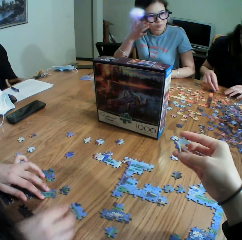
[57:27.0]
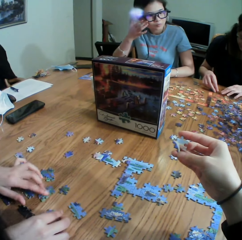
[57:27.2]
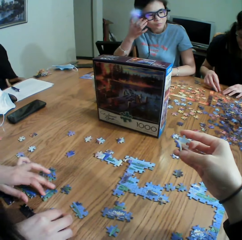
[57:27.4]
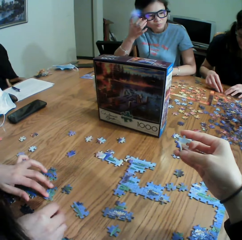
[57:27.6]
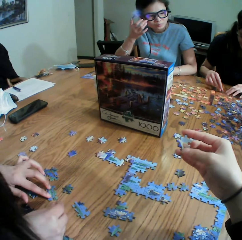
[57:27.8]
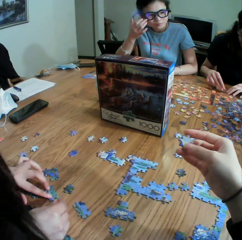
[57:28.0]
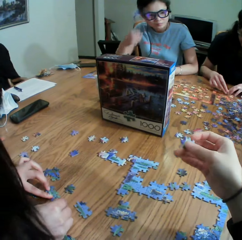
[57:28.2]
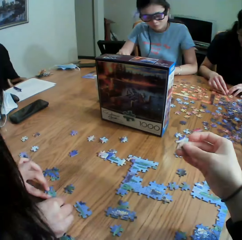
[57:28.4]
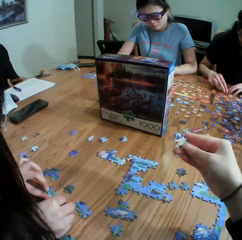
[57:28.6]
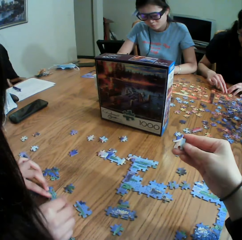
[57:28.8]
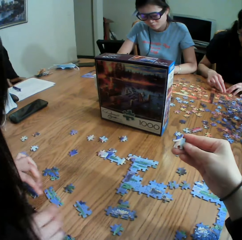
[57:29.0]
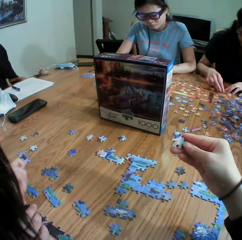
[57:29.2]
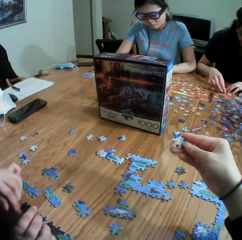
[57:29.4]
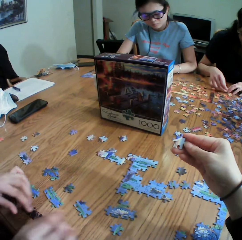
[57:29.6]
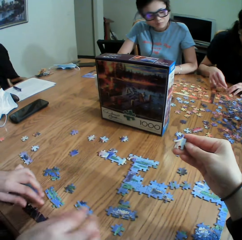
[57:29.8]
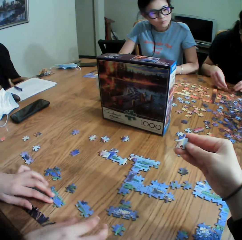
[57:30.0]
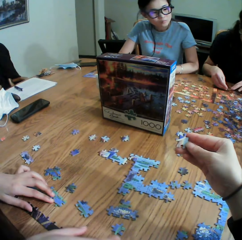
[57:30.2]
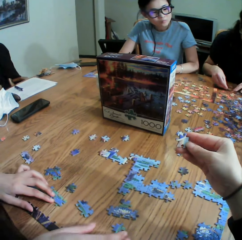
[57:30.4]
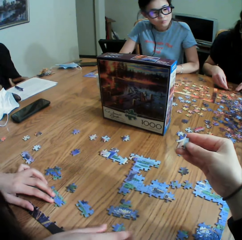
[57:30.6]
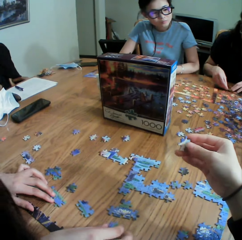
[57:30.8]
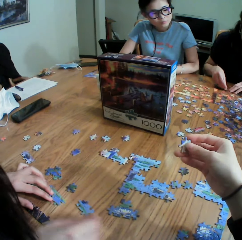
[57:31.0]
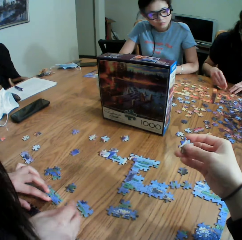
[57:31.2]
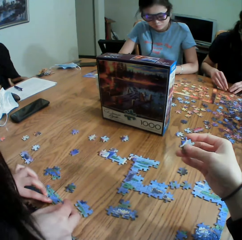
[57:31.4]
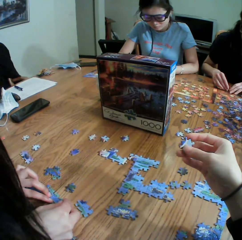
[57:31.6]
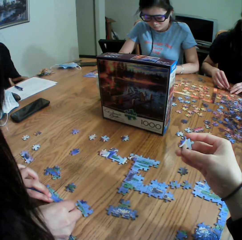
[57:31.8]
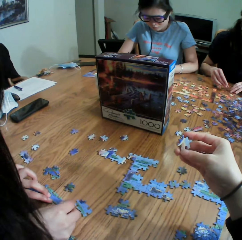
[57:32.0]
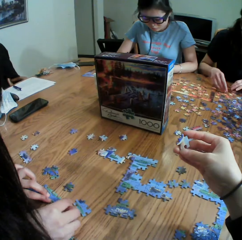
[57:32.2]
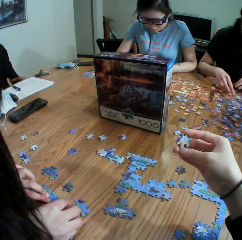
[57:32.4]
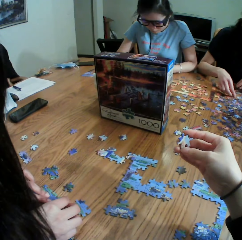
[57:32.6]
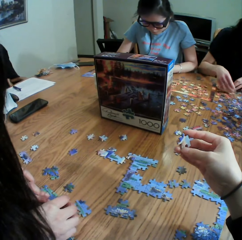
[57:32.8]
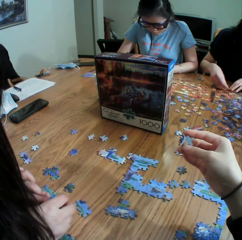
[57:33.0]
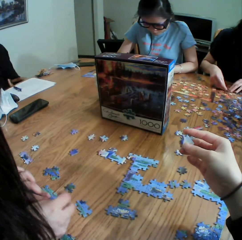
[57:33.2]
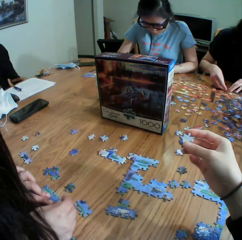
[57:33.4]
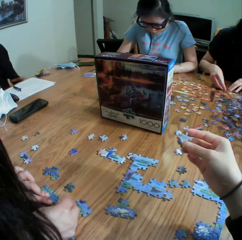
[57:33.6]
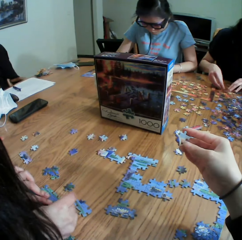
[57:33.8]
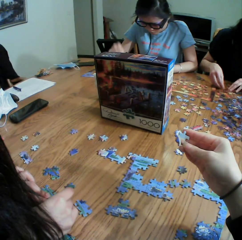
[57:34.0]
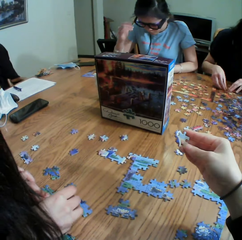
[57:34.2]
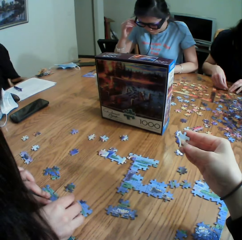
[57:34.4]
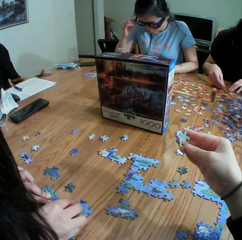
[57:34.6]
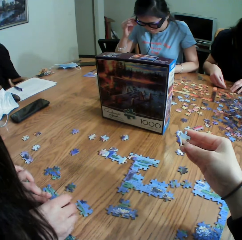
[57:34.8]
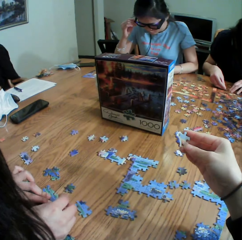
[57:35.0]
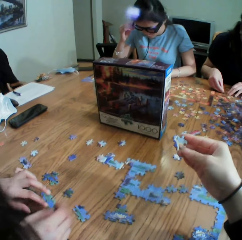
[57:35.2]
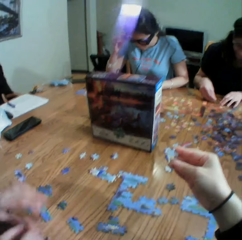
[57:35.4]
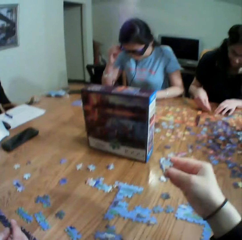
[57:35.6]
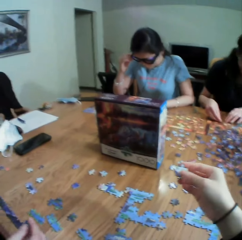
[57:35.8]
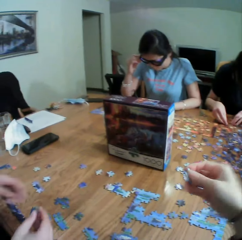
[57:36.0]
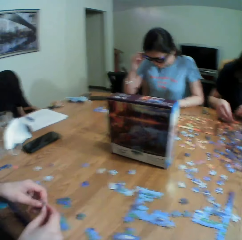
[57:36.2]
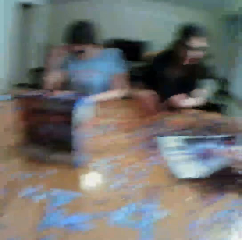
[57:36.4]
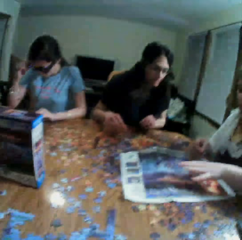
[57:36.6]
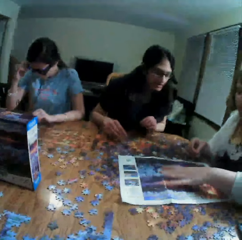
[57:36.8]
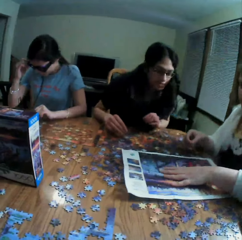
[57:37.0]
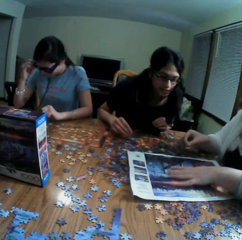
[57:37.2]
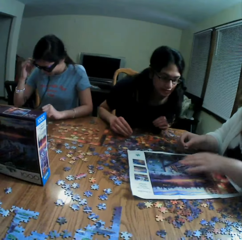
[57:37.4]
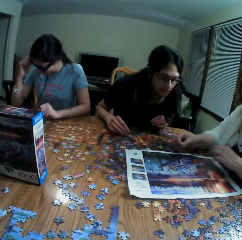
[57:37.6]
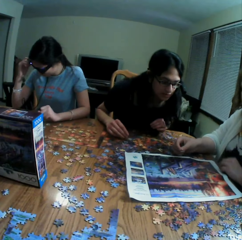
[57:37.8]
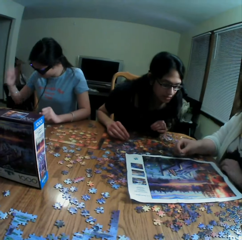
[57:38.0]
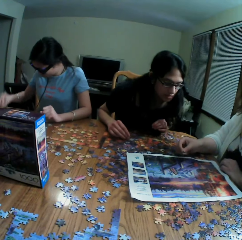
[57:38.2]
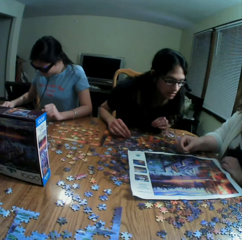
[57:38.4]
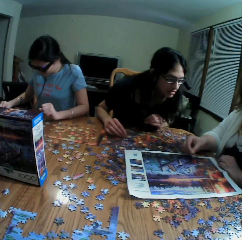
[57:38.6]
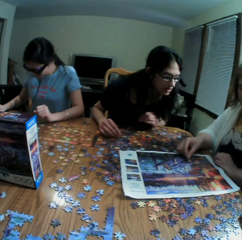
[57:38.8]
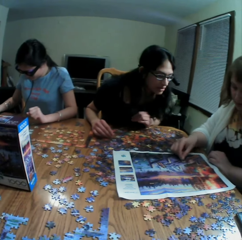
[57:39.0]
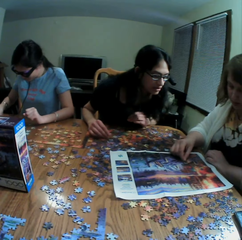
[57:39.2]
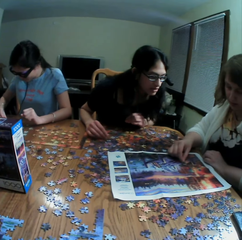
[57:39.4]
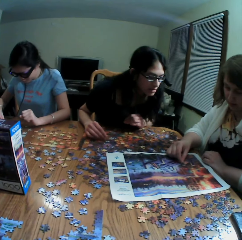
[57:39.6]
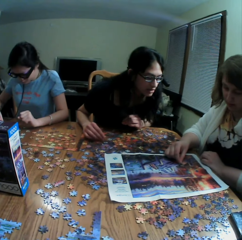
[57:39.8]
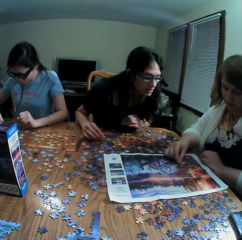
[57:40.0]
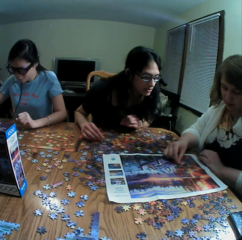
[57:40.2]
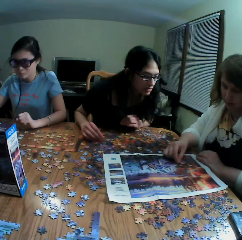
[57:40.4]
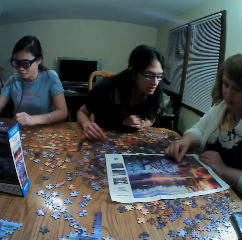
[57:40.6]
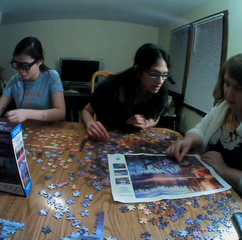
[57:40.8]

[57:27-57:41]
The camera wearer plays a jigsaw puzzle game. A lady plays the jigsaw puzzle game. A person arranges a paper puzzle. Another person arranges the paper puzzle. The camera wearer stares at the paper puzzle. A third person stares at a paper. The camera wearer looks around.

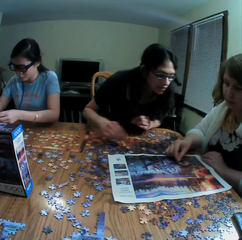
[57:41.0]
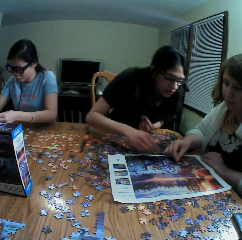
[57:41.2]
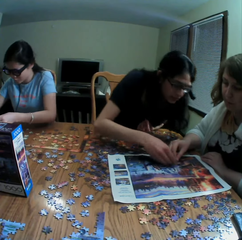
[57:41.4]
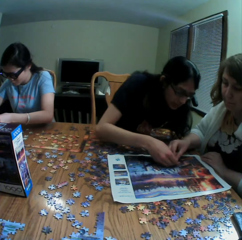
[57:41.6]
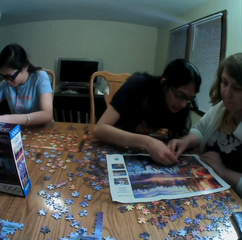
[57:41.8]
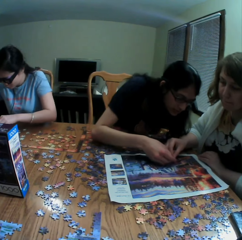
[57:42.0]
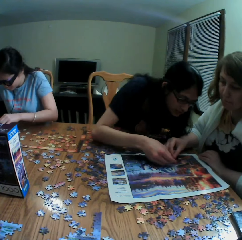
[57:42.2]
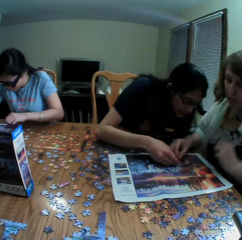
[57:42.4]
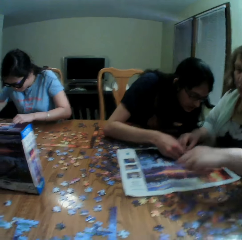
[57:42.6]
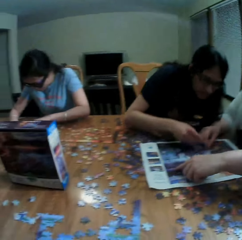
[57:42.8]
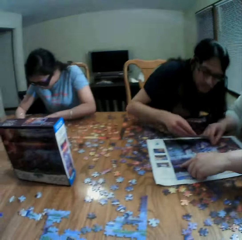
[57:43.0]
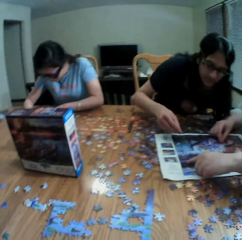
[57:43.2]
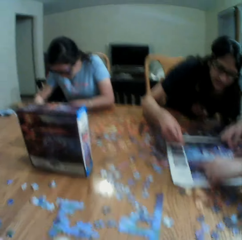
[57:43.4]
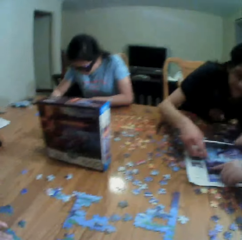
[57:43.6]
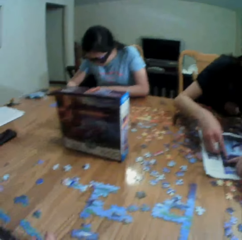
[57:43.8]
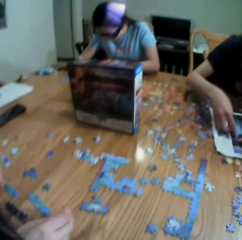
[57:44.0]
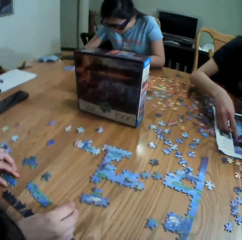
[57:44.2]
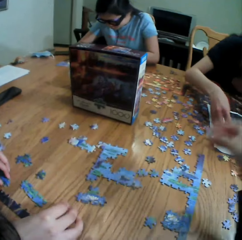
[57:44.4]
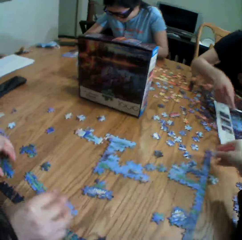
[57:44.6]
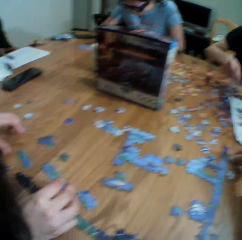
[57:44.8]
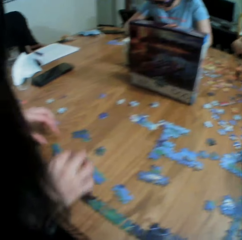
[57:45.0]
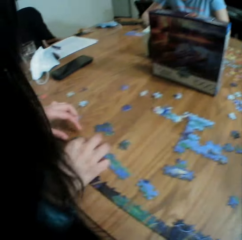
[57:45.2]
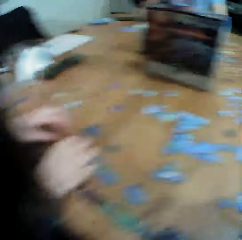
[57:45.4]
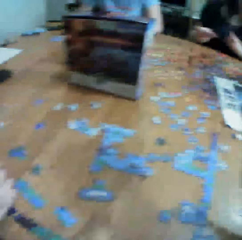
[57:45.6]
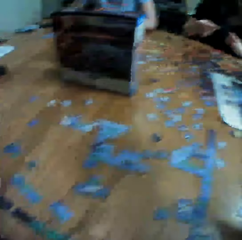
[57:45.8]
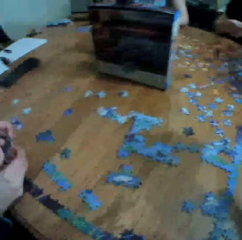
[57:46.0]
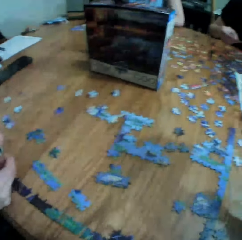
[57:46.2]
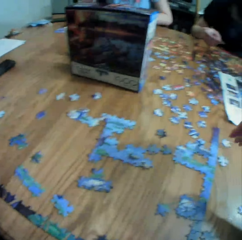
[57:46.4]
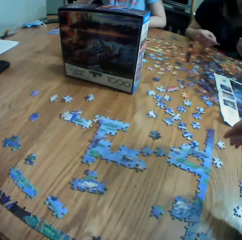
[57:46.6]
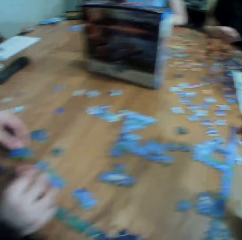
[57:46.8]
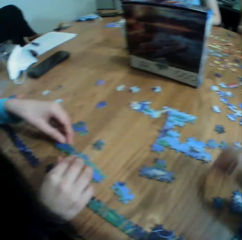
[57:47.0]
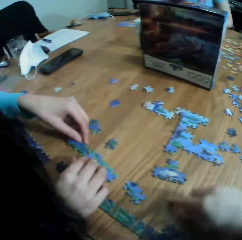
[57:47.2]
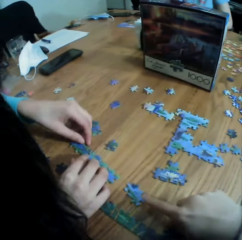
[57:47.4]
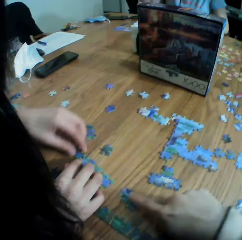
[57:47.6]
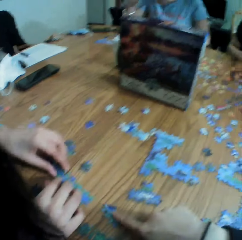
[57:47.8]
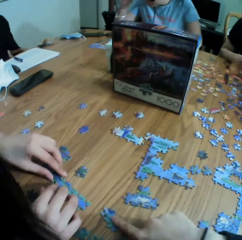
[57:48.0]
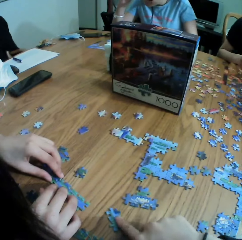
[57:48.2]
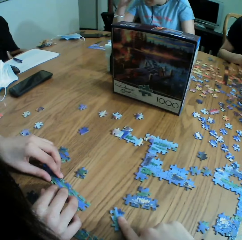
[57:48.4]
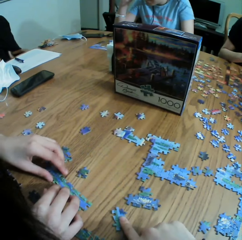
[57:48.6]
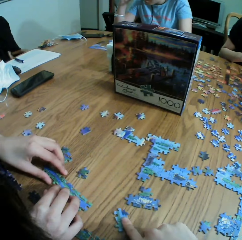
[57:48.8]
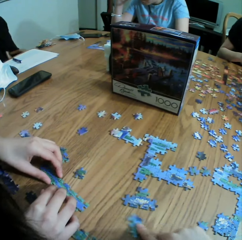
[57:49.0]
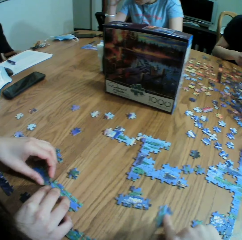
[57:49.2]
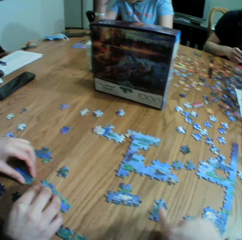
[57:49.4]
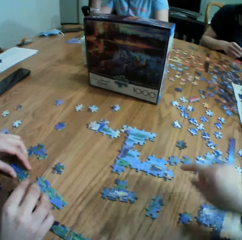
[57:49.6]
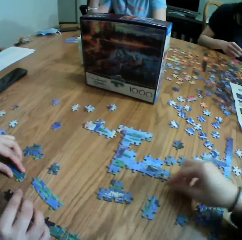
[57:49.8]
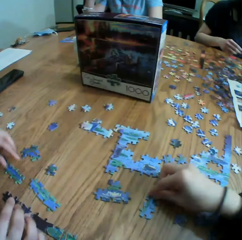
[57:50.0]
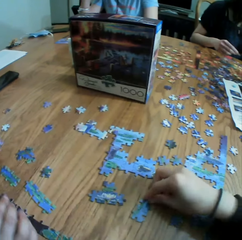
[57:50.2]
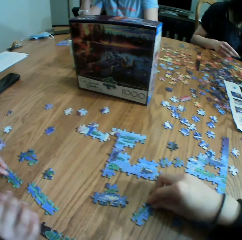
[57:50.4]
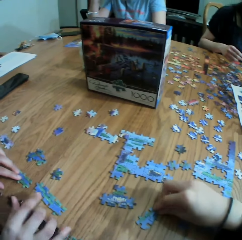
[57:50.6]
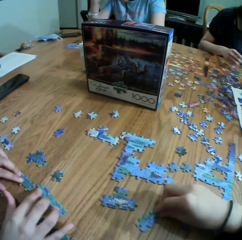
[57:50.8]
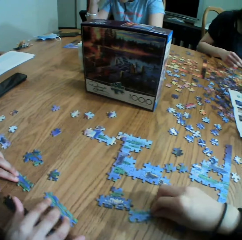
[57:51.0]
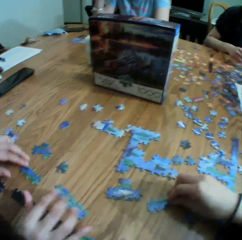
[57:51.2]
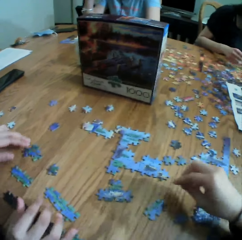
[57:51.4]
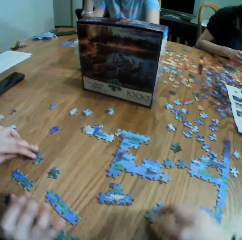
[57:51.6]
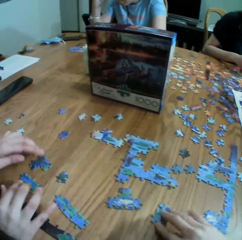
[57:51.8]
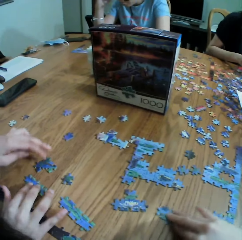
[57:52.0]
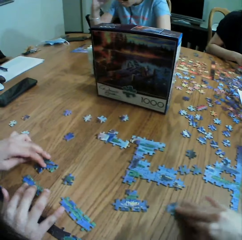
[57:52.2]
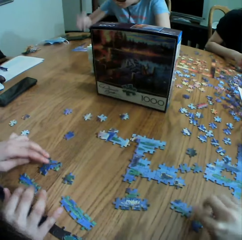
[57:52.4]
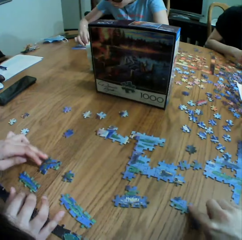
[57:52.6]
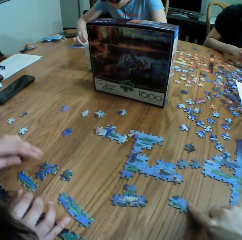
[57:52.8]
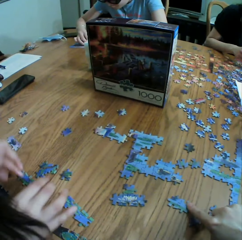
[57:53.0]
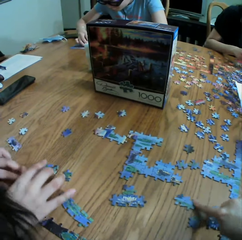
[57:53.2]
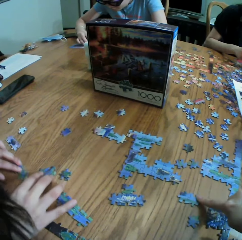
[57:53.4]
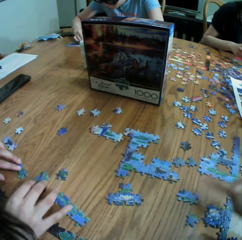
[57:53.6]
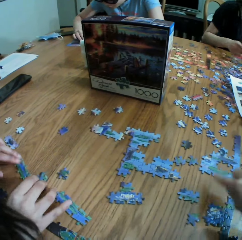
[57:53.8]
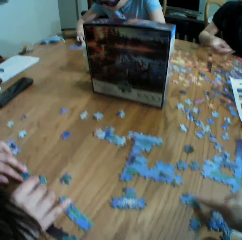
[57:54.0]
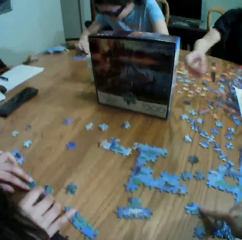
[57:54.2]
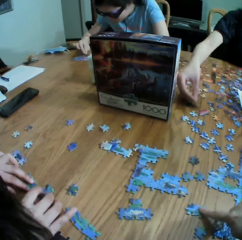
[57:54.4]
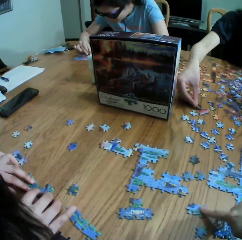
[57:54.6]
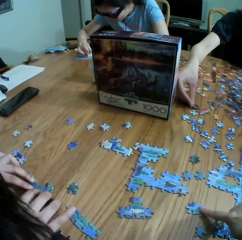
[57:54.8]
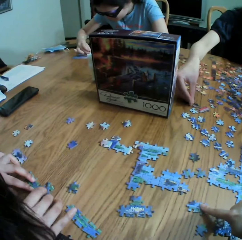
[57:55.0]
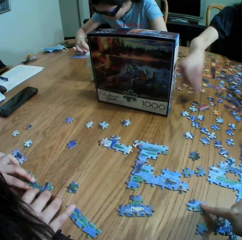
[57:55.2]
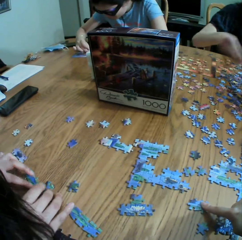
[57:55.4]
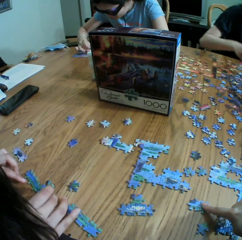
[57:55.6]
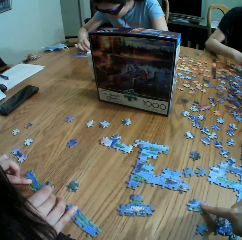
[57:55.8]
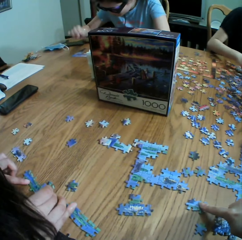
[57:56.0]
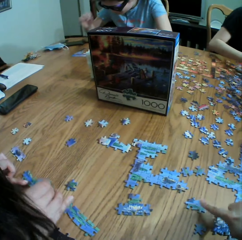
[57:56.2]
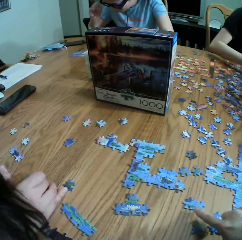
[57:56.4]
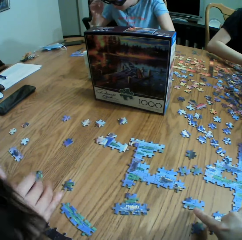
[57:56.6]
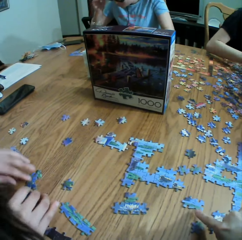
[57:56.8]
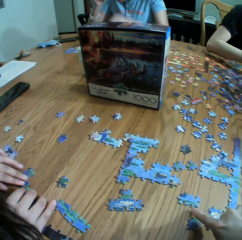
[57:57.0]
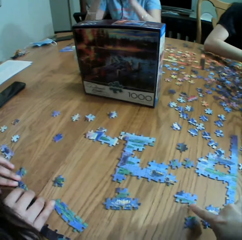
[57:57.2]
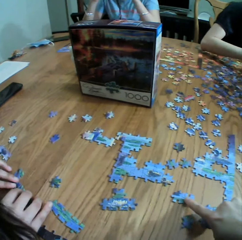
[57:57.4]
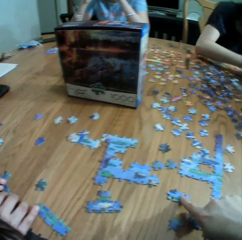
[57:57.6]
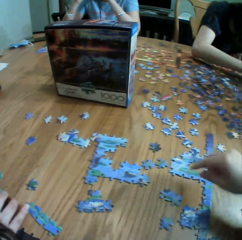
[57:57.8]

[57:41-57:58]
A person stares at a paper. Another person points at the paper. The first person points at the paper. The camera wearer looks around a table. They arrange a paper puzzle. A lady plays a jigsaw puzzle game. The camera wearer plays the jigsaw puzzle game. The first person drops the paper puzzle. A third person arranges the paper puzzle.
